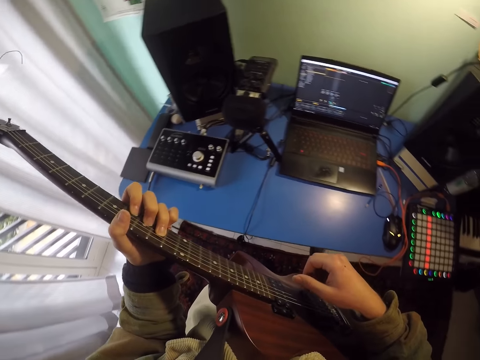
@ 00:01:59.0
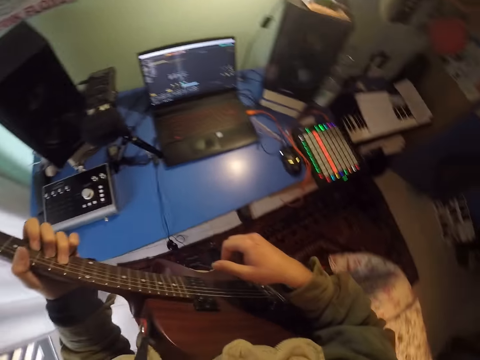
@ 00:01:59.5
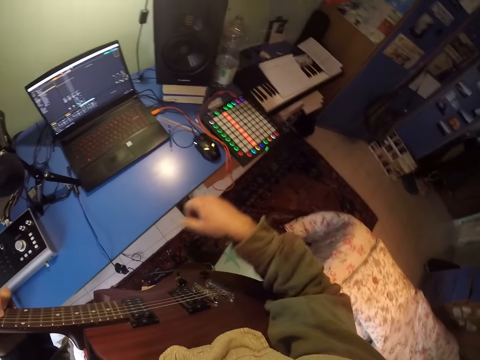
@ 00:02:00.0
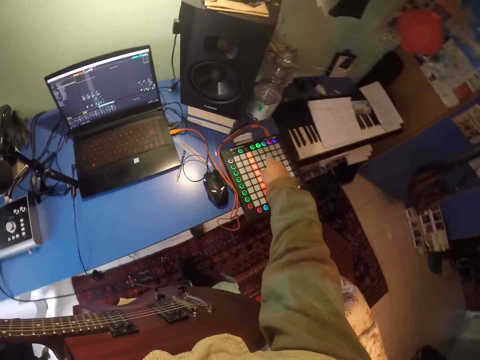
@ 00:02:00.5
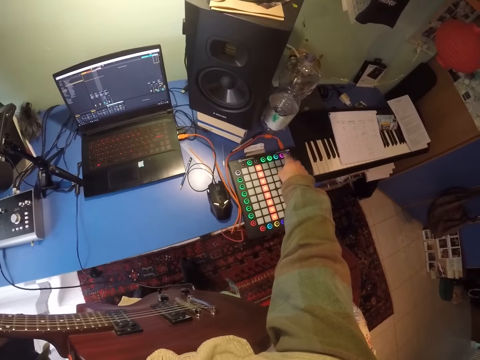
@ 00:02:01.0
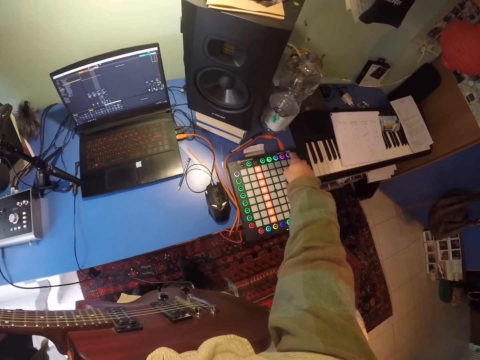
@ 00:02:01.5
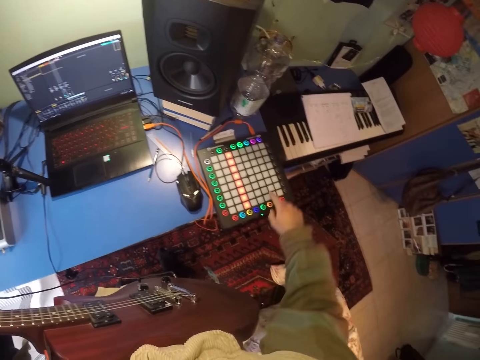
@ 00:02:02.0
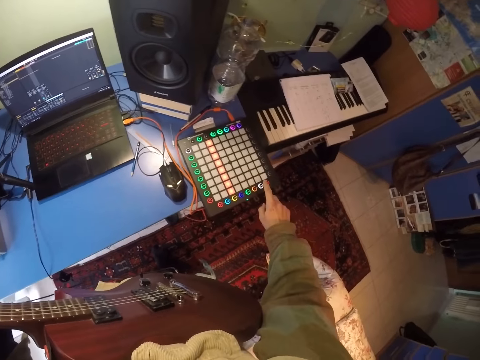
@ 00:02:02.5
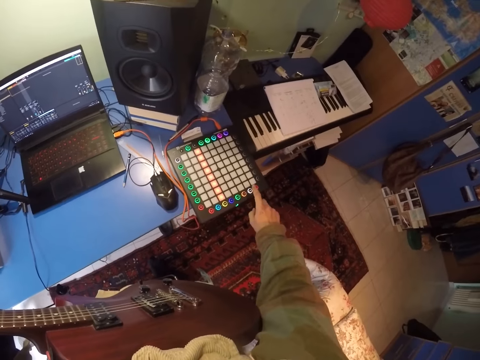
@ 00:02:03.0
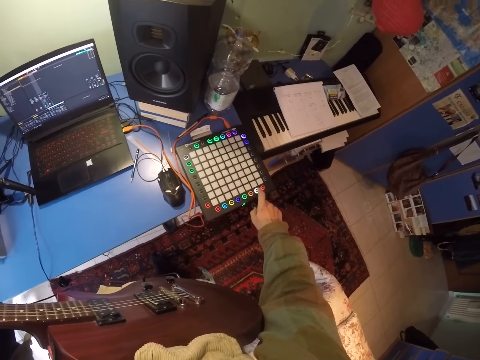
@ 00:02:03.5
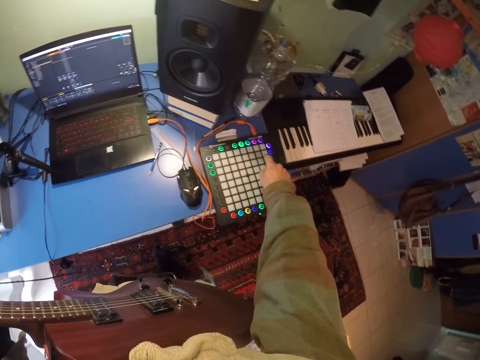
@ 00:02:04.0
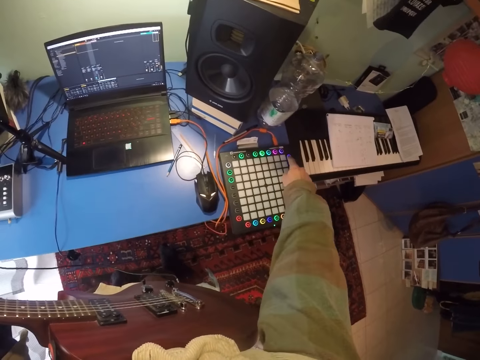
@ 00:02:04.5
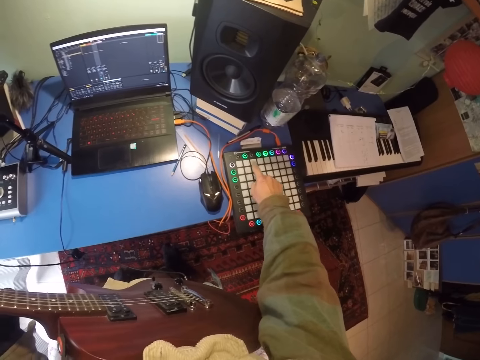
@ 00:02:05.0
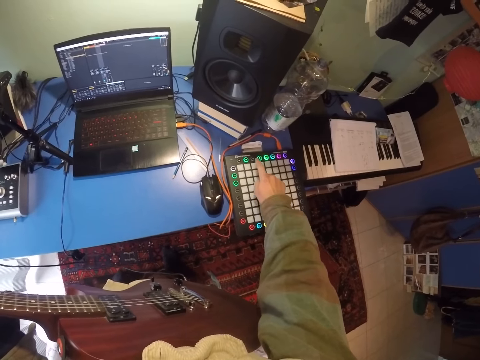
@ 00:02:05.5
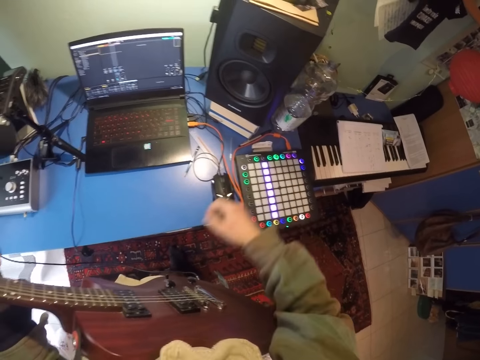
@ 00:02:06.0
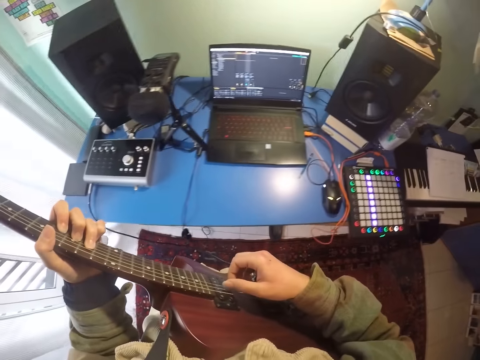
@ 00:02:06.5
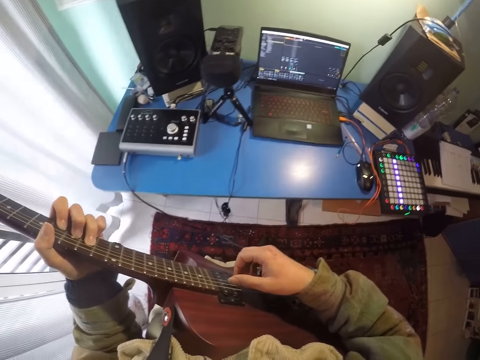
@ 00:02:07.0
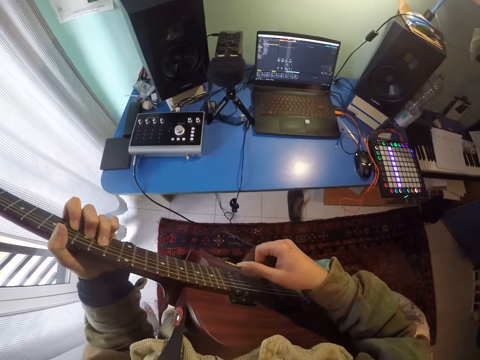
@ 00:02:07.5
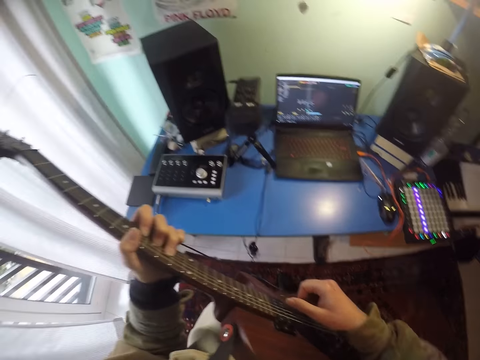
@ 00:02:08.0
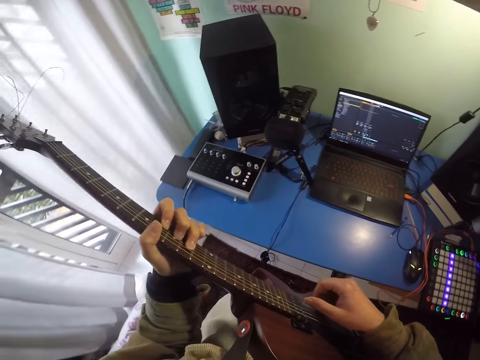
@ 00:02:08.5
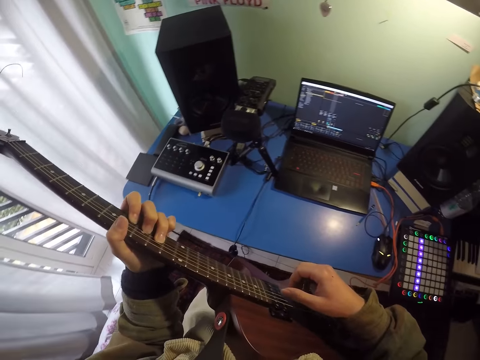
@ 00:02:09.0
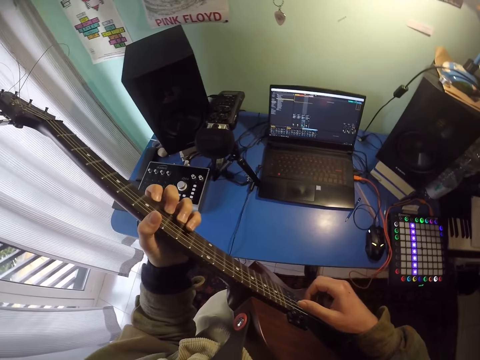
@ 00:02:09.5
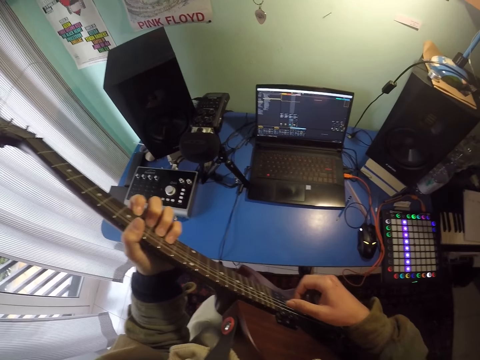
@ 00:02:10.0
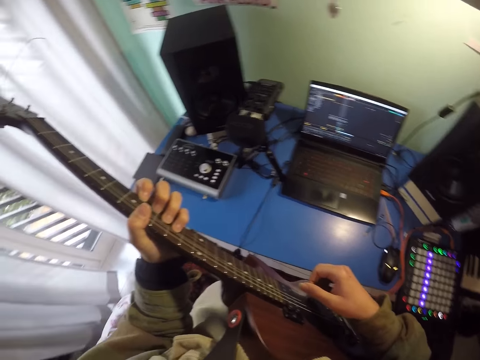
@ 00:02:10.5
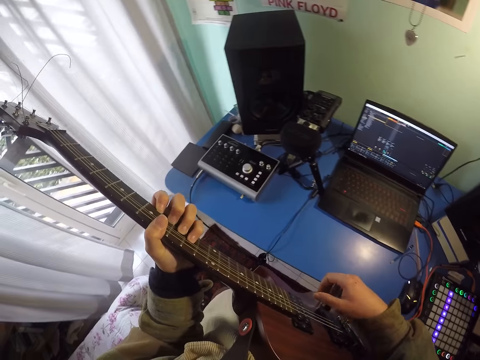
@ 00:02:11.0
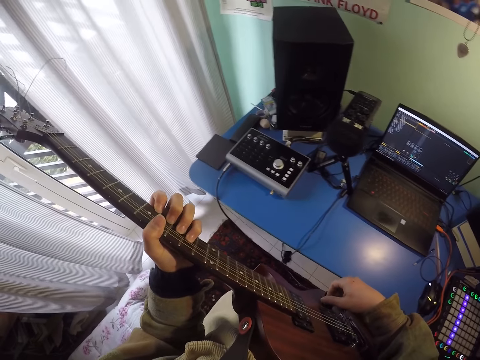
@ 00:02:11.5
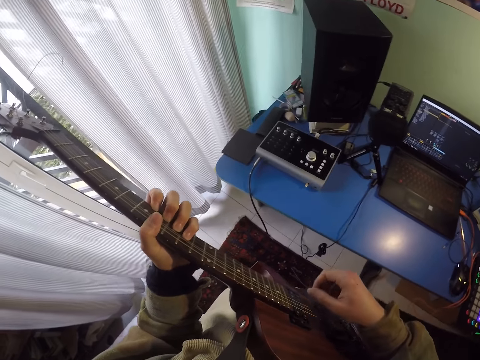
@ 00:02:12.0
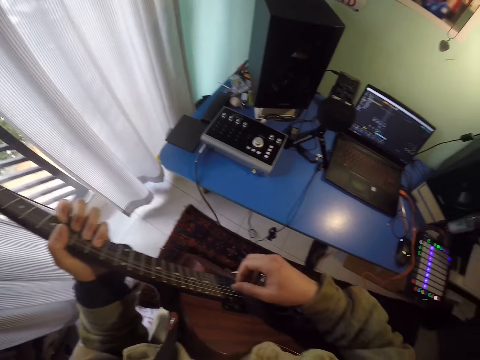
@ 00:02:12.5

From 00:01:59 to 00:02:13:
The camera wearer presses buttons on the drum pad machine. They play the guitar.

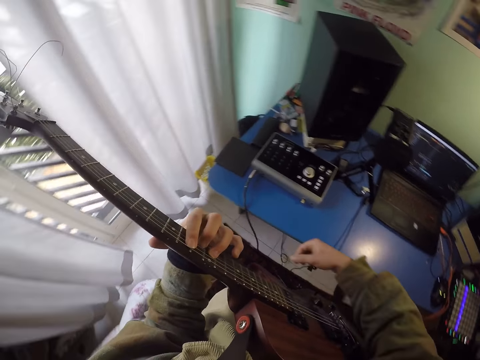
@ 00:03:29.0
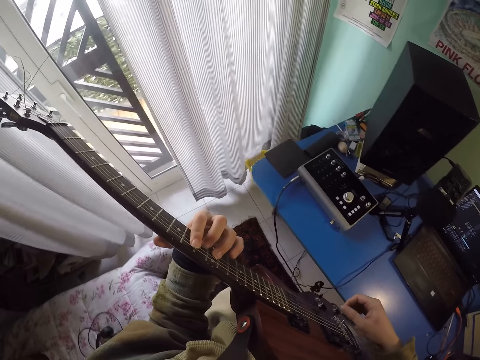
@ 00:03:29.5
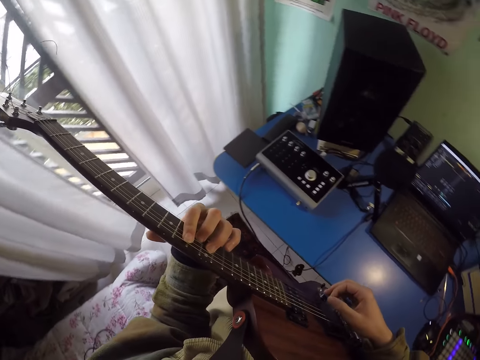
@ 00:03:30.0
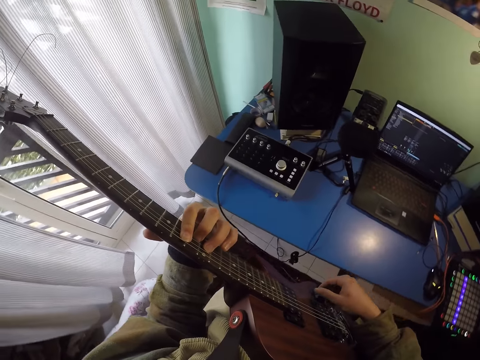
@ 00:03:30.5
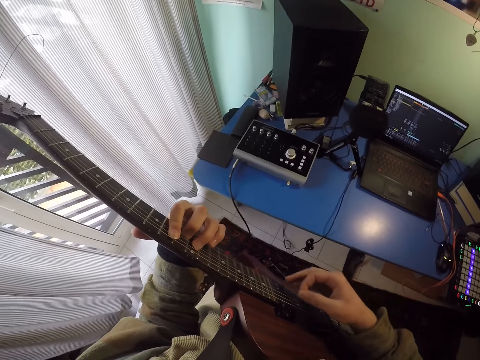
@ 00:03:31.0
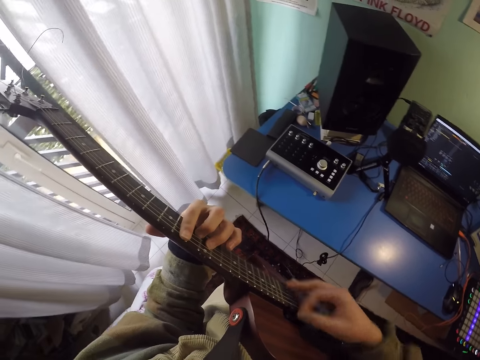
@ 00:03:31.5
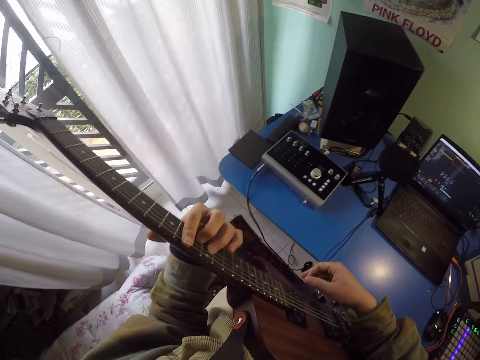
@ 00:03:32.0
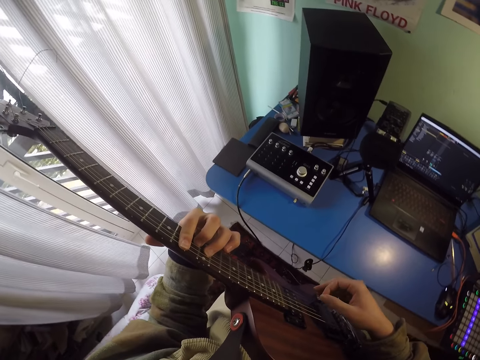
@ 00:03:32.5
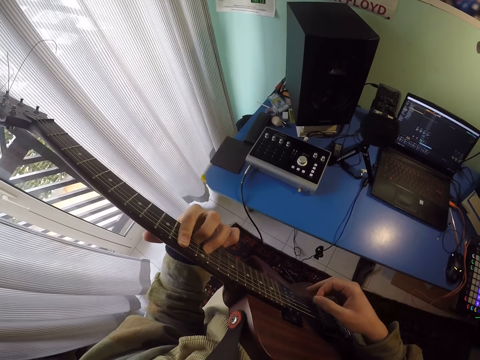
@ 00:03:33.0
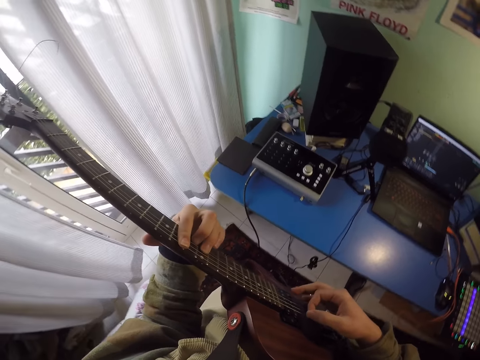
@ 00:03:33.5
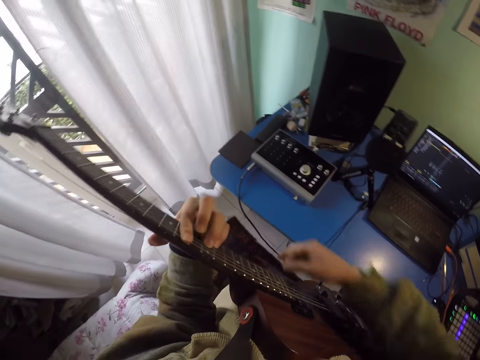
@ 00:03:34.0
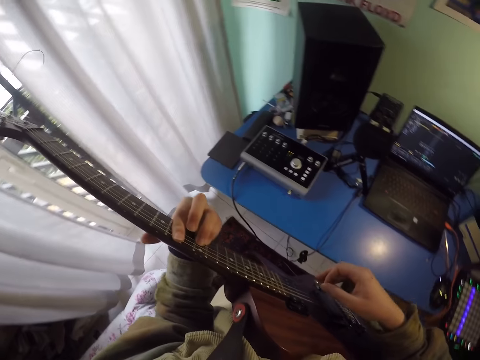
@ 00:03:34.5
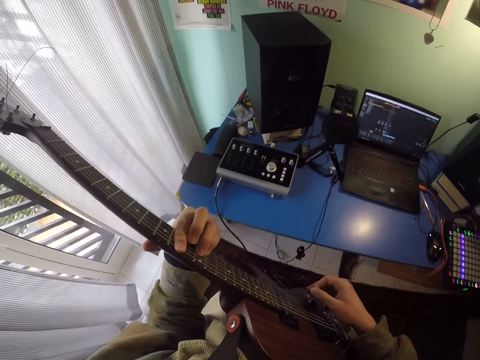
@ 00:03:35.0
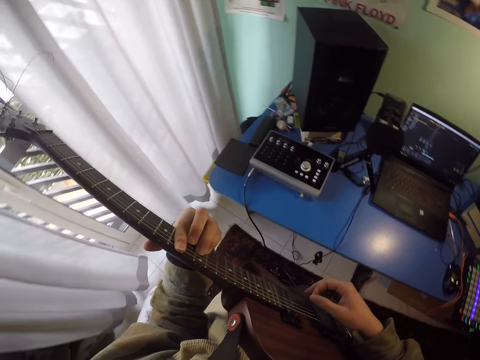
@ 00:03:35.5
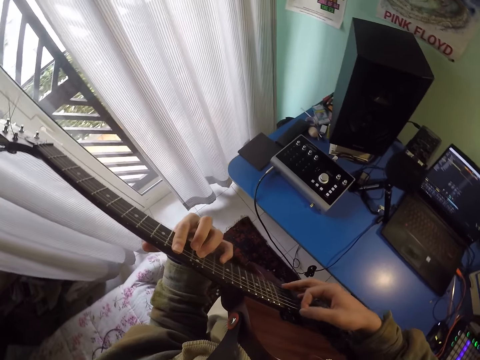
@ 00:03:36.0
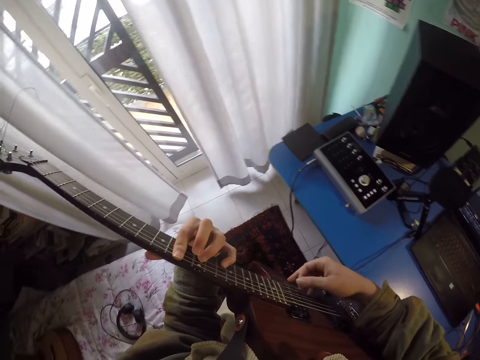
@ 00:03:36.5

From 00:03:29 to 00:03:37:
The camera wearer moves a button on the guitar. They play the guitar.

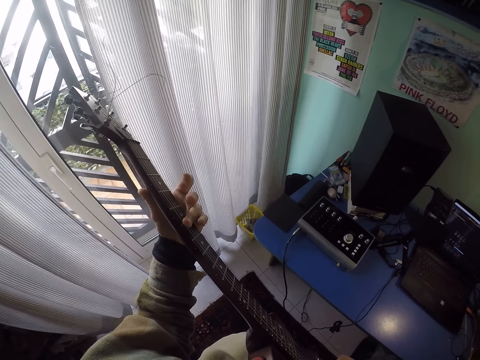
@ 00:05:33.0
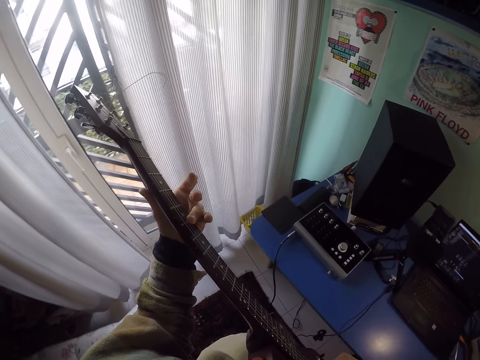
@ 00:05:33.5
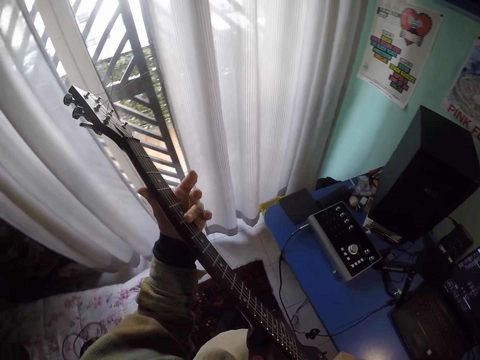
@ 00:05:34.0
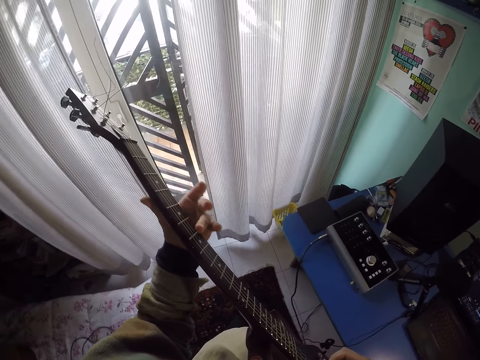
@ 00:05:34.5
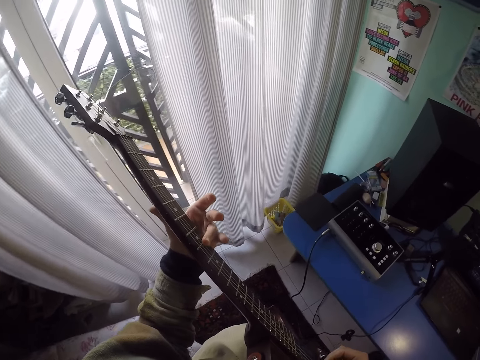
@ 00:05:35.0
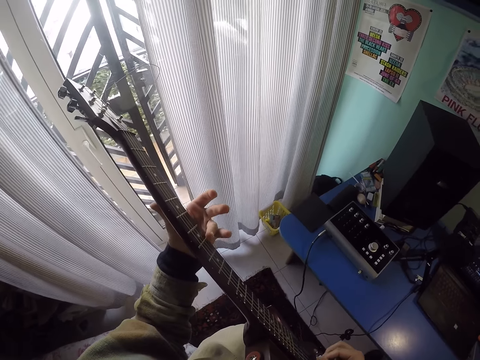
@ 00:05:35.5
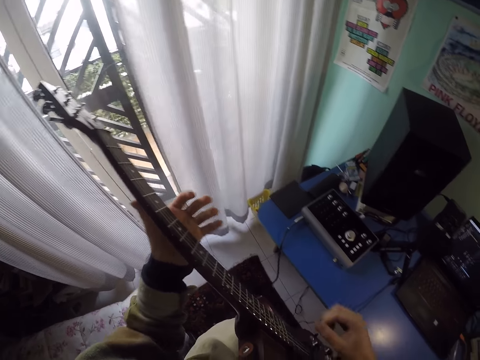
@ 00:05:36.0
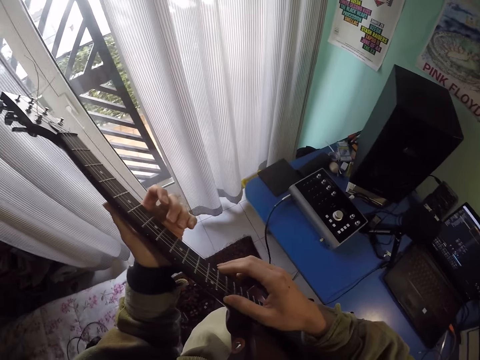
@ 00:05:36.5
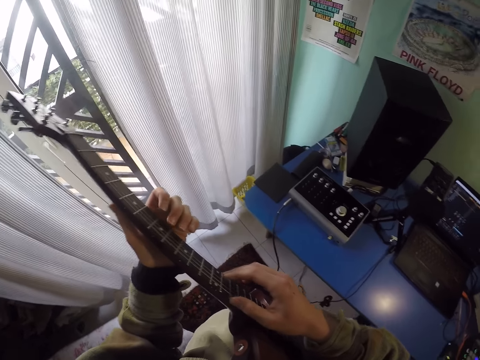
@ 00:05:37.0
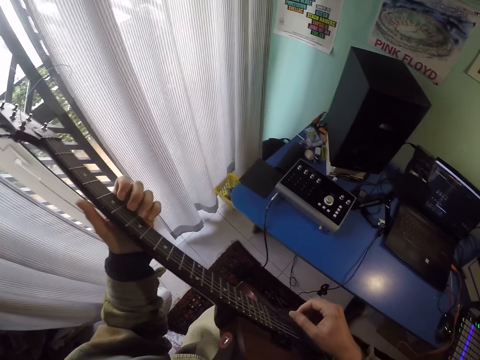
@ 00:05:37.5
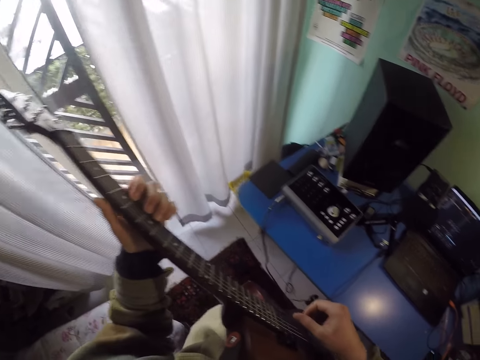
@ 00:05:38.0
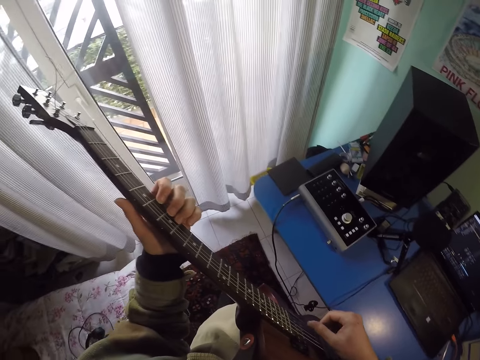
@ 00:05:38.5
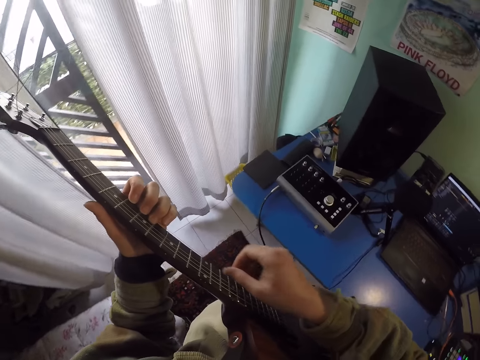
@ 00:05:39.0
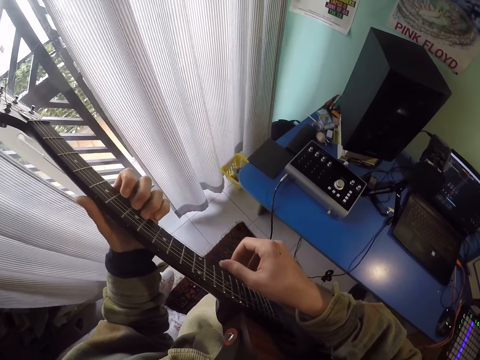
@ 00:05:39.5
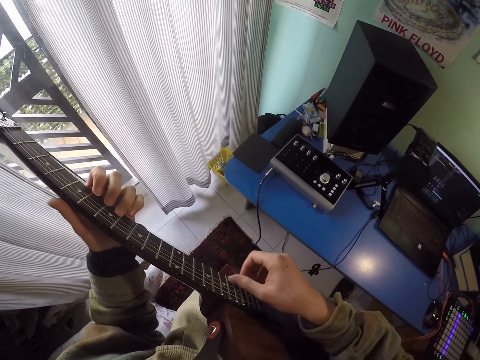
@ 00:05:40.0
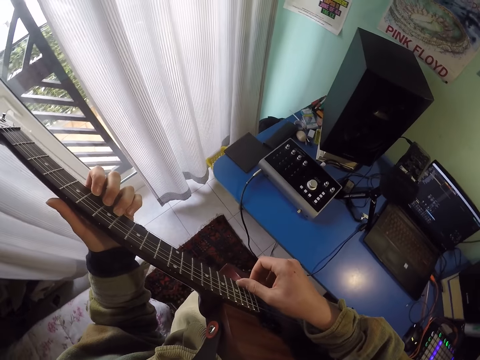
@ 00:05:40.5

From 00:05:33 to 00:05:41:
The camera wearer moves his fingers on the fingerboard.
